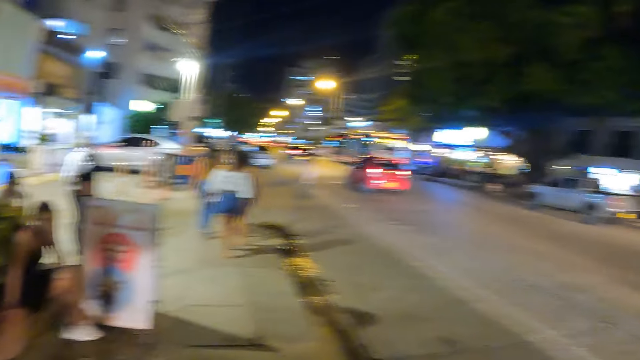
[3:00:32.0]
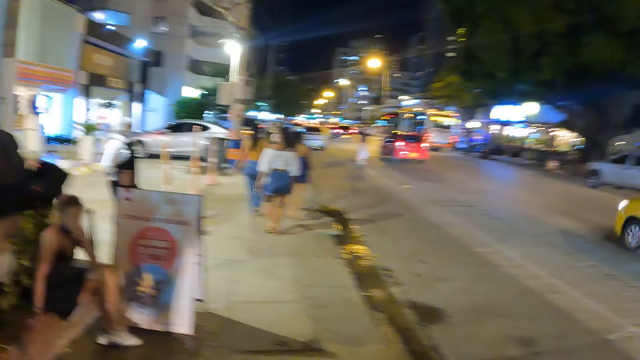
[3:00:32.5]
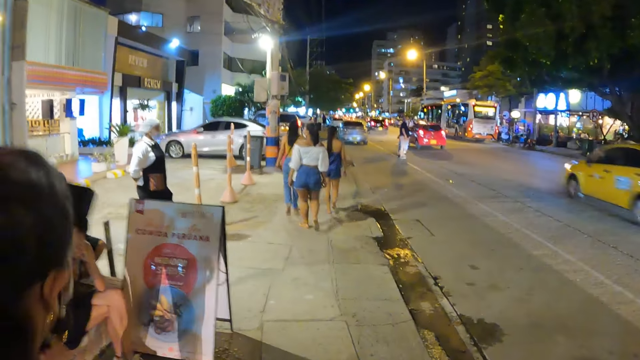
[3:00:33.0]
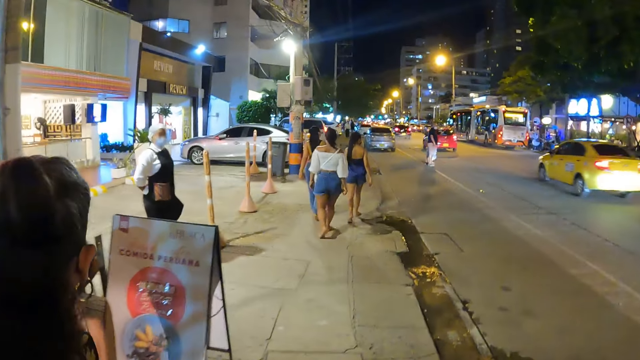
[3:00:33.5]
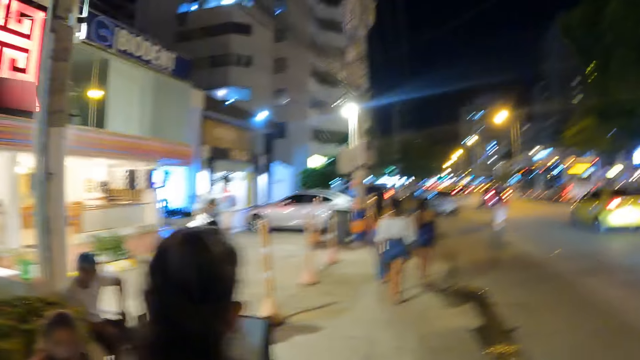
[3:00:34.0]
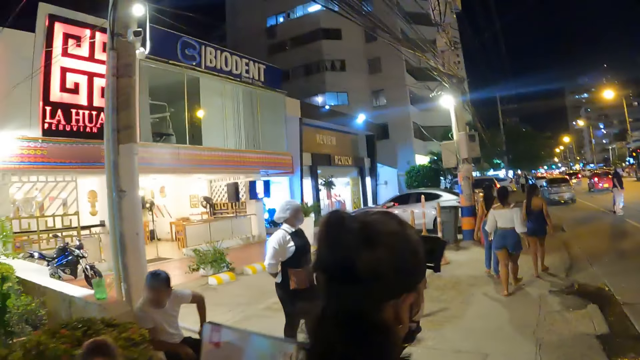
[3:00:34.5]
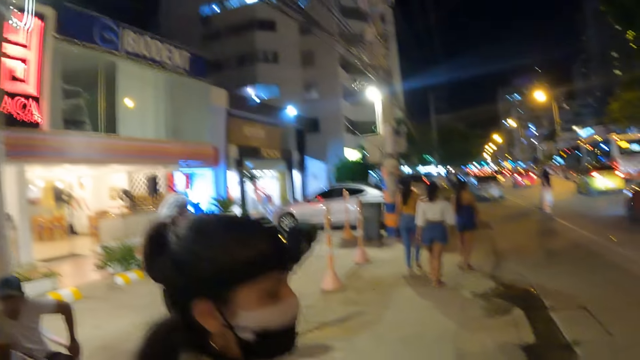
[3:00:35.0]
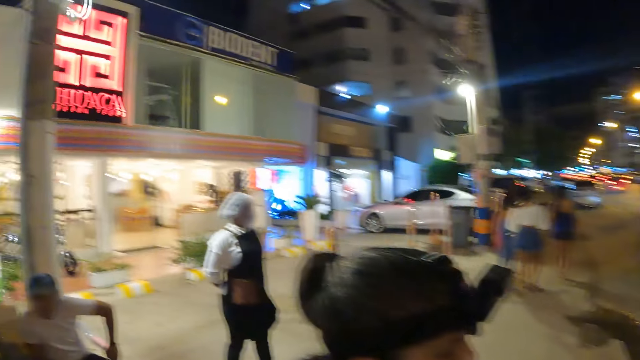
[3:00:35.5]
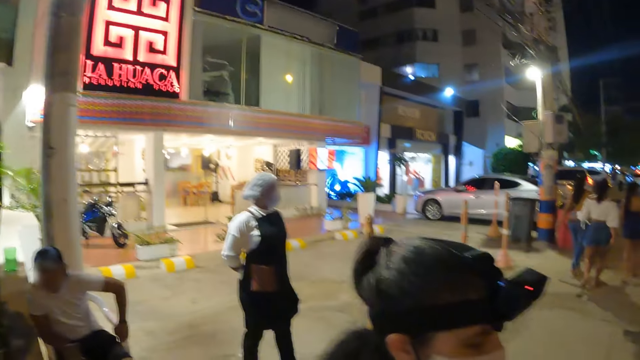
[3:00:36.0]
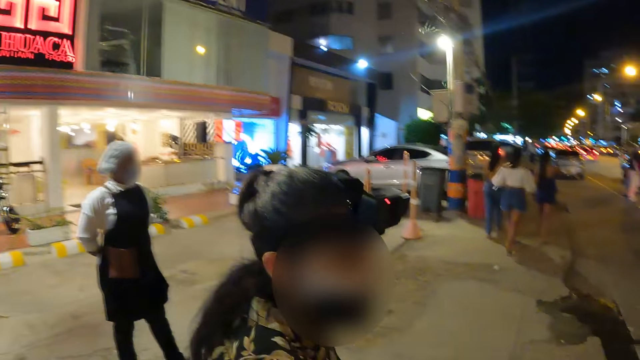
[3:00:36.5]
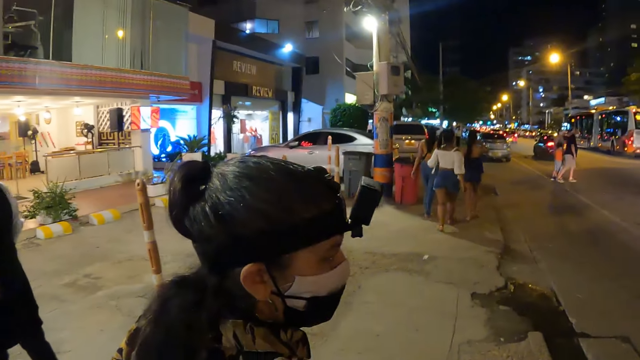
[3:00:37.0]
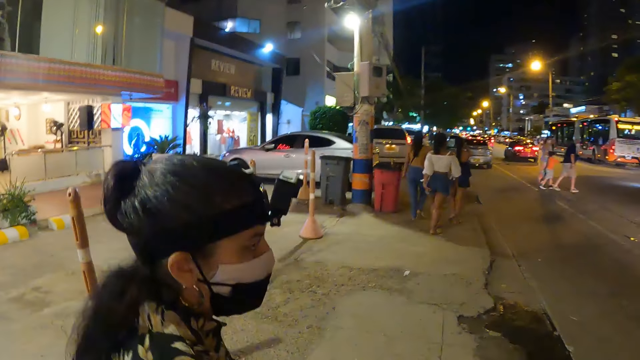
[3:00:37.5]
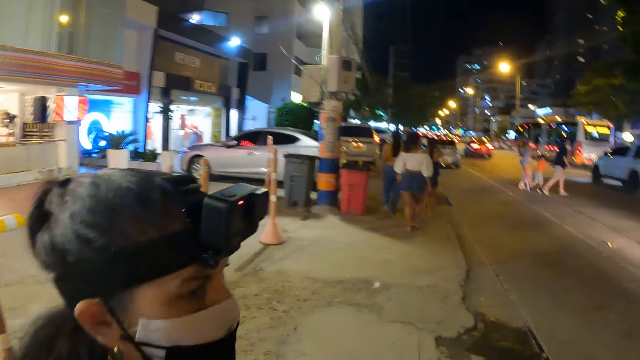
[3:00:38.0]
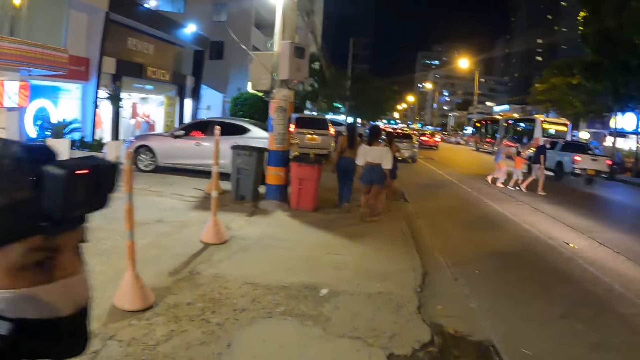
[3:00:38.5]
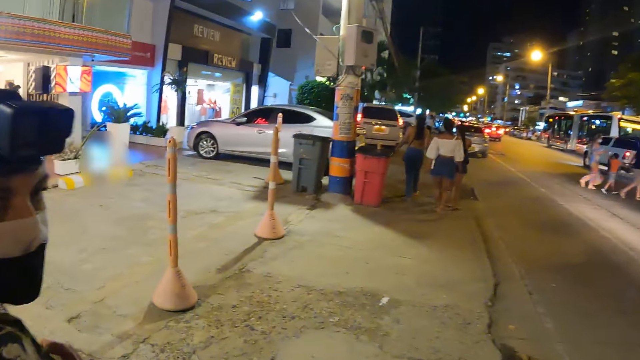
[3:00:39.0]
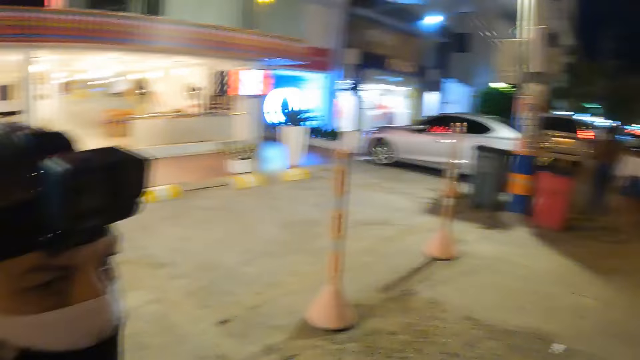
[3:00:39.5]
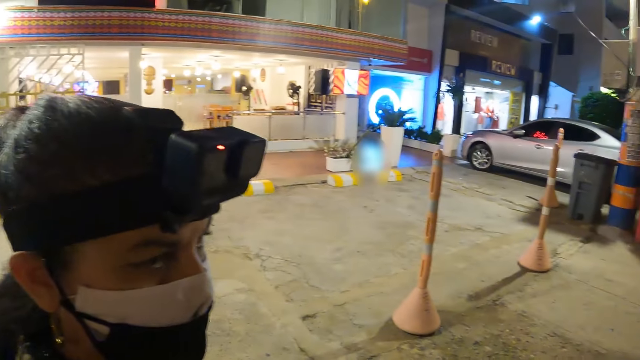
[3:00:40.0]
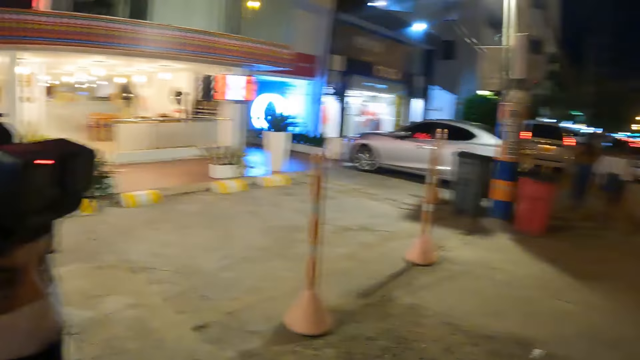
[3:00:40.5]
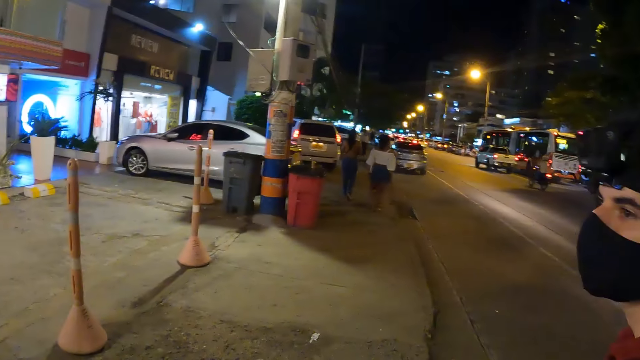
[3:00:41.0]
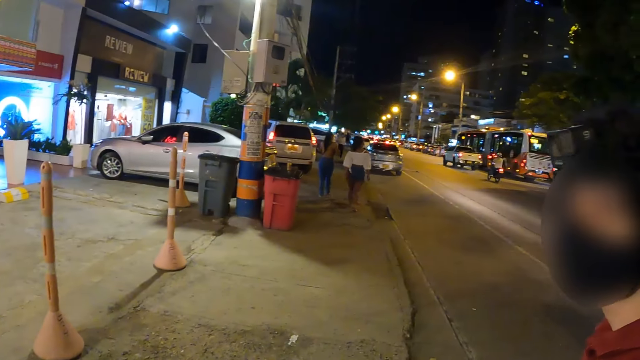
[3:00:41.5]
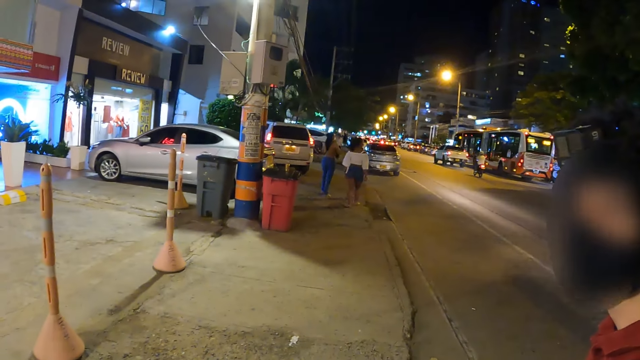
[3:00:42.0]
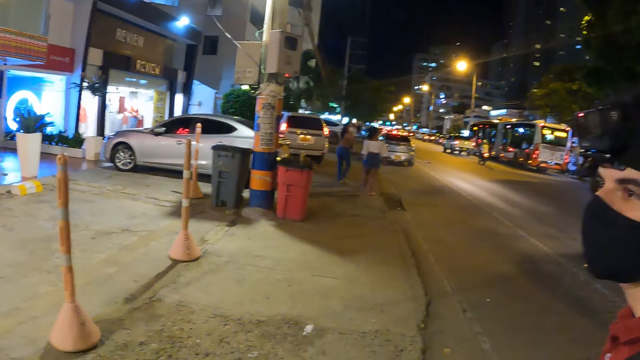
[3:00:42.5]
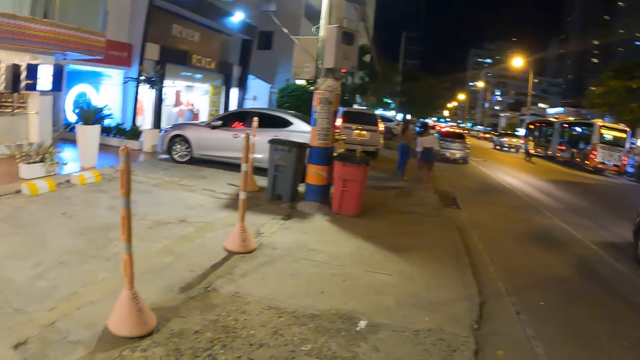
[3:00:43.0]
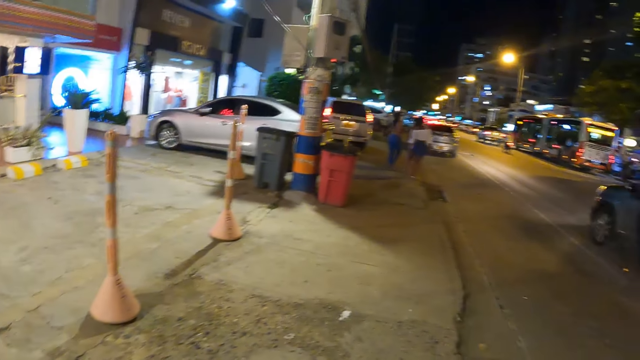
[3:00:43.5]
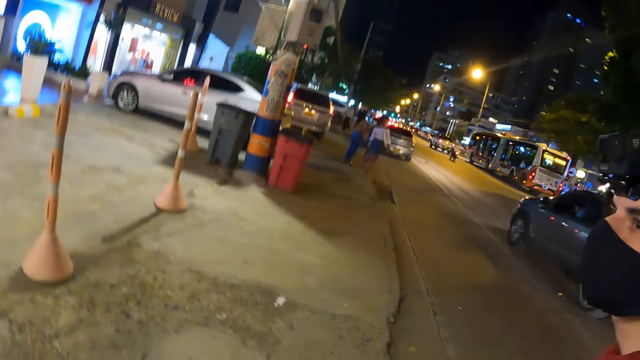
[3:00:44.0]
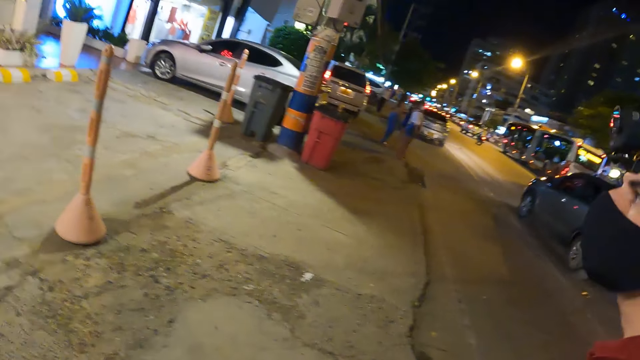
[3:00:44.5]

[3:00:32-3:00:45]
The camera wearer looks at a woman. They look at a man. The man looks at the woman.

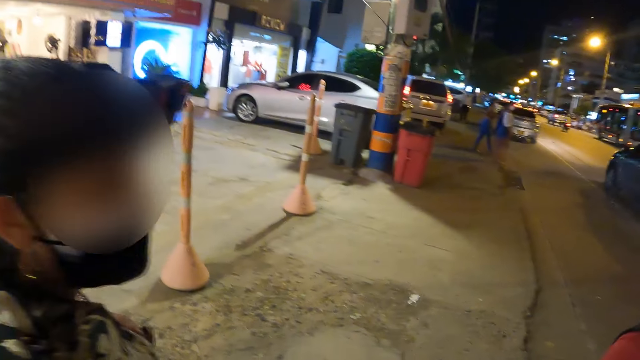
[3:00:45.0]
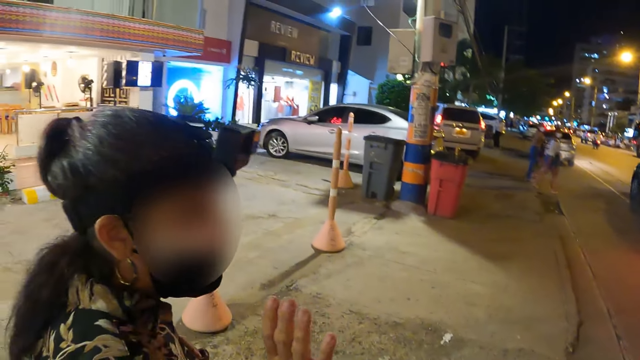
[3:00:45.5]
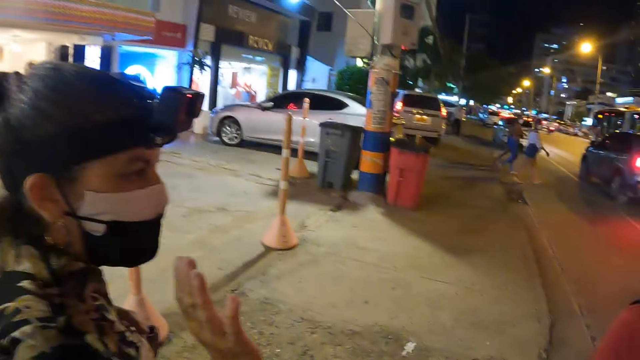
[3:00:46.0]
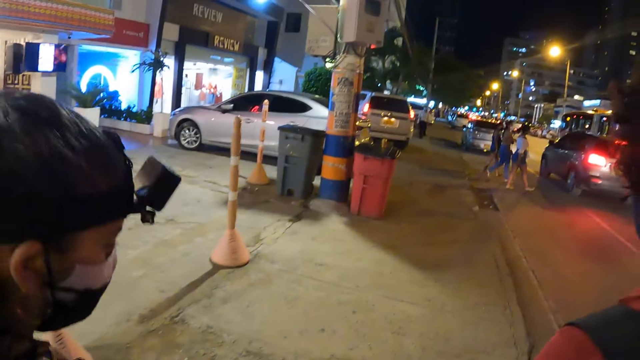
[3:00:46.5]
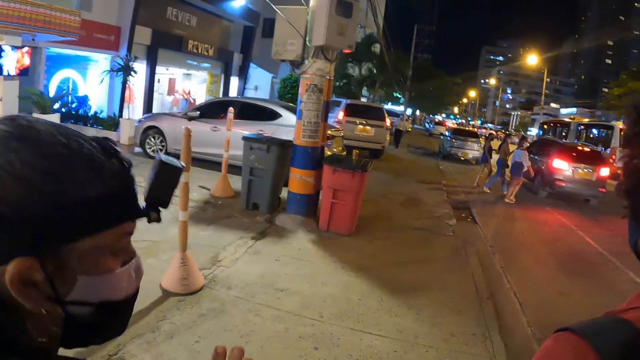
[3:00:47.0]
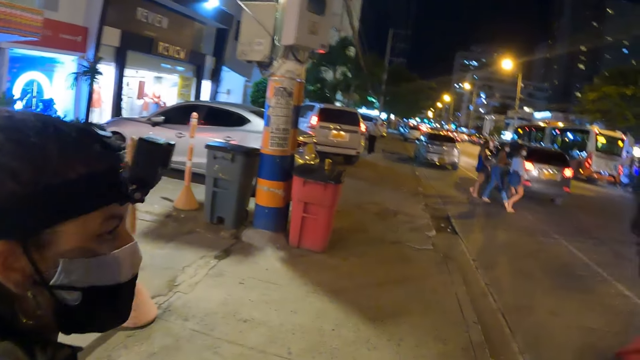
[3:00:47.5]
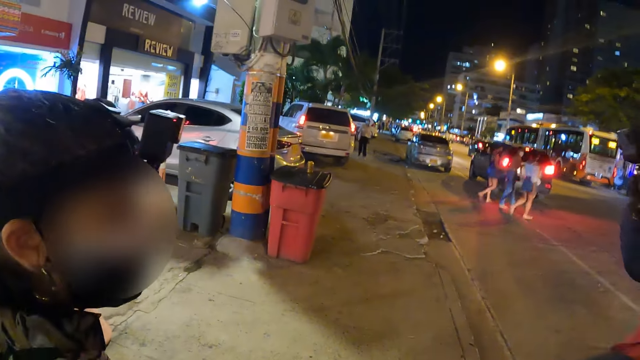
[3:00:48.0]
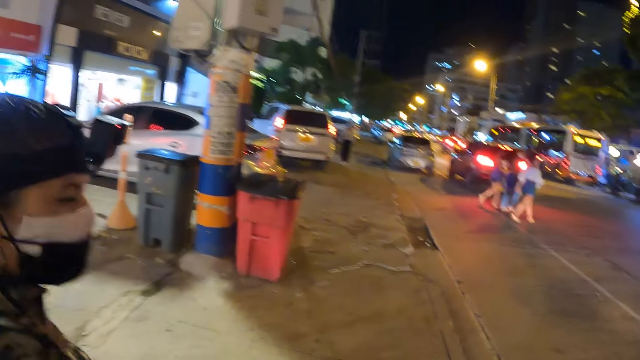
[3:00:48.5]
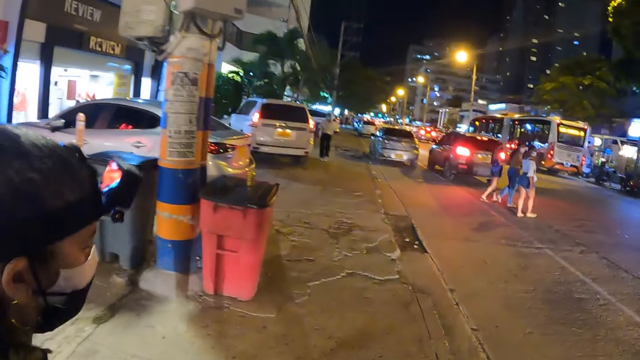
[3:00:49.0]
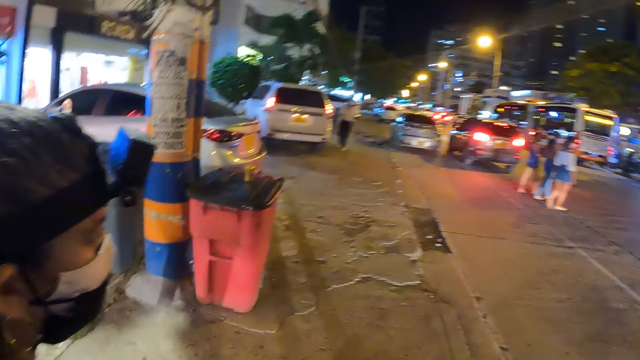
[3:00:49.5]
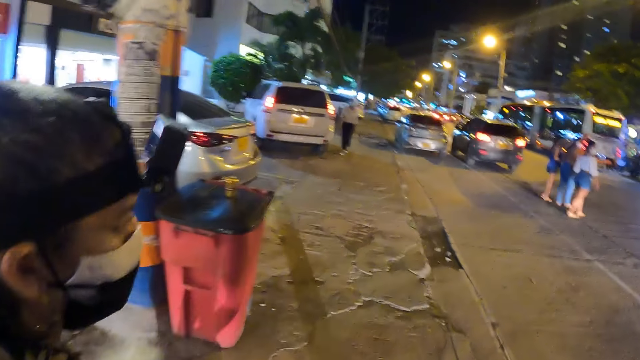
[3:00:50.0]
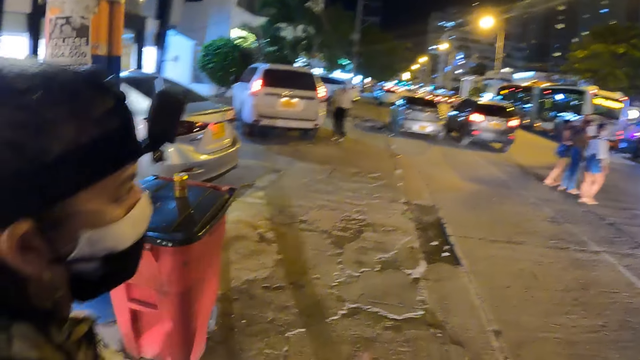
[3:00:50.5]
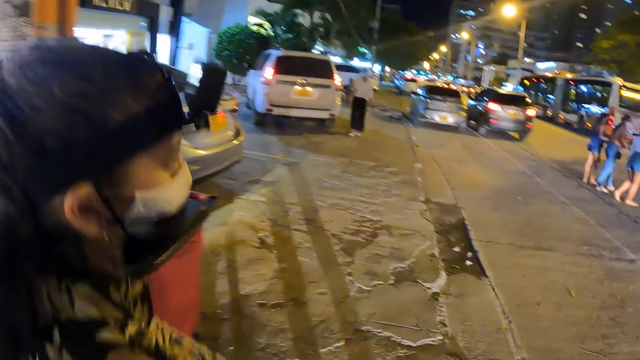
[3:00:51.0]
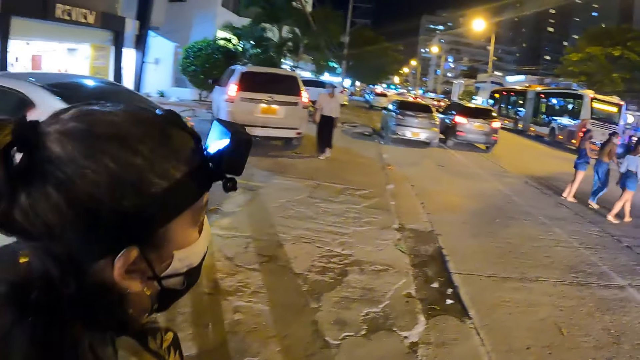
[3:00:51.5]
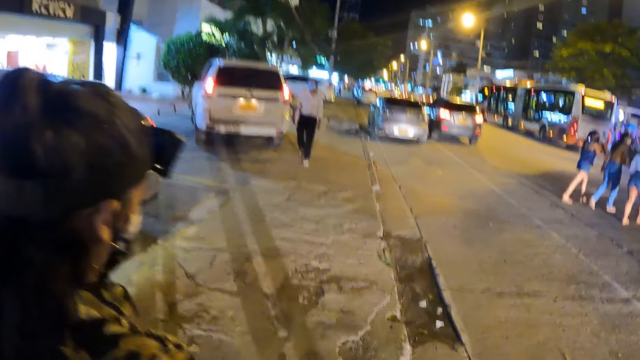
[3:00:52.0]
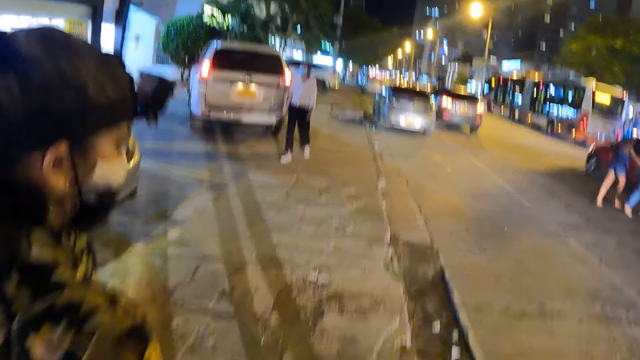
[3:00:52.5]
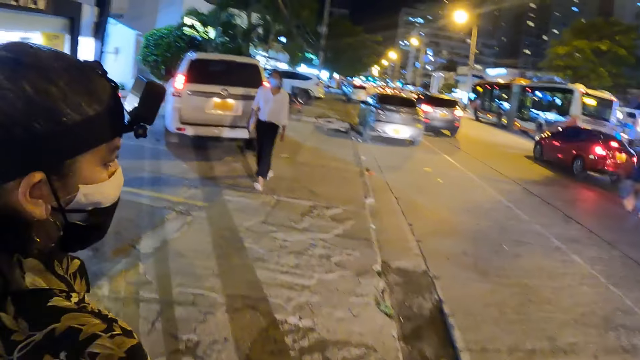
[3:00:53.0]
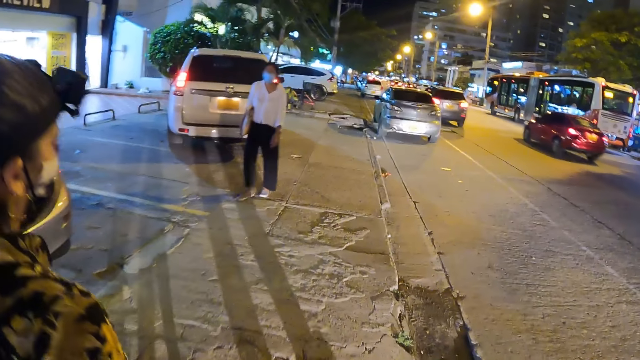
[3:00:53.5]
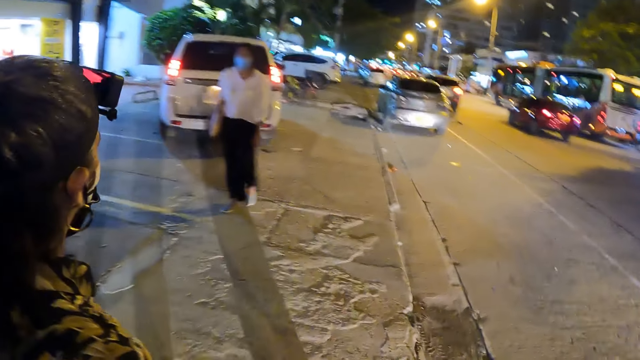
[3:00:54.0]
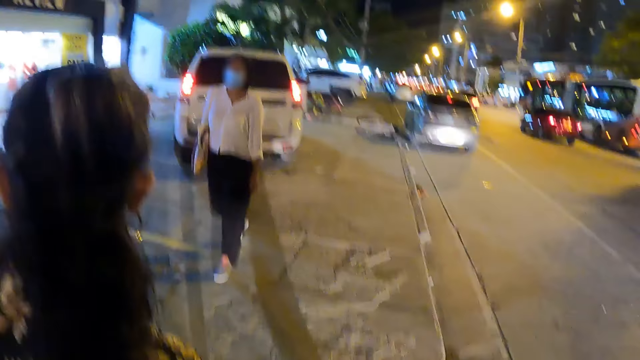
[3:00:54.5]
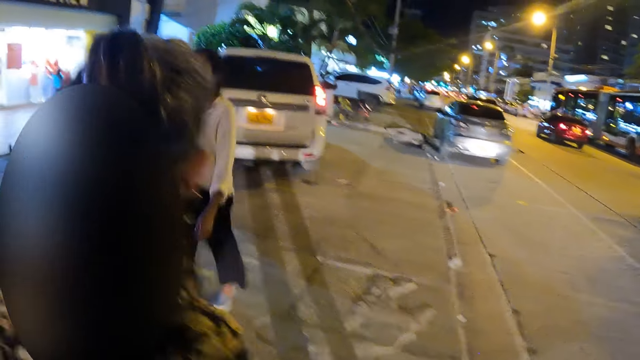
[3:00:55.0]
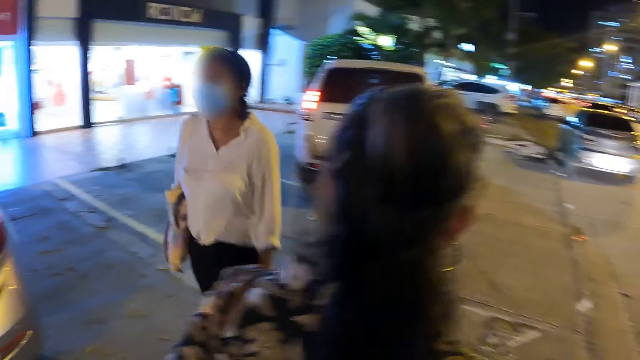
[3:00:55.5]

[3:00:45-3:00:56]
The camera wearer looks at a woman. The woman speaks to a man. The camera wearer walks on the pavement.
